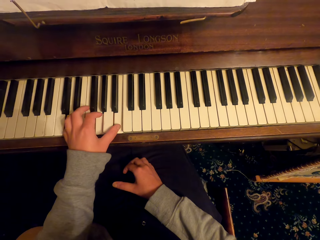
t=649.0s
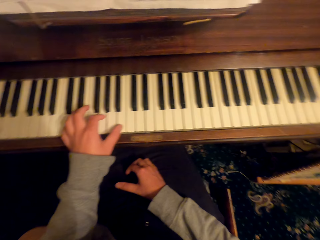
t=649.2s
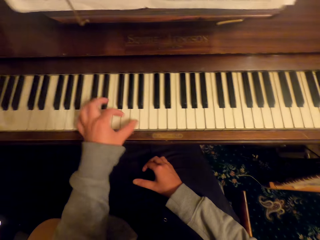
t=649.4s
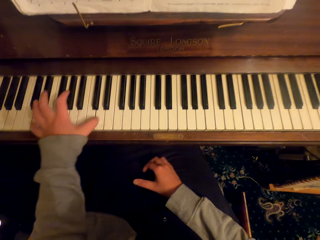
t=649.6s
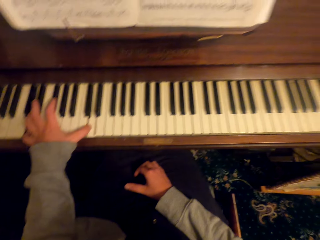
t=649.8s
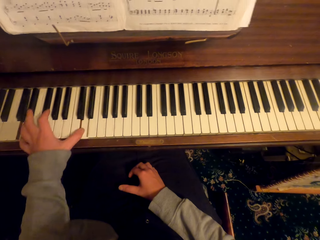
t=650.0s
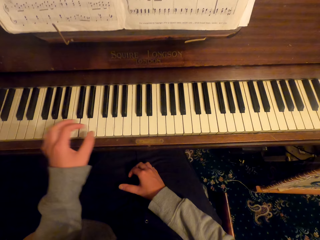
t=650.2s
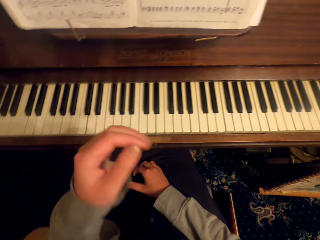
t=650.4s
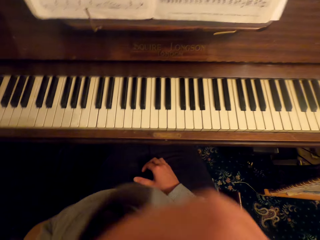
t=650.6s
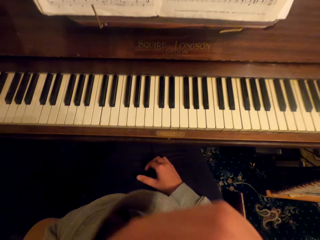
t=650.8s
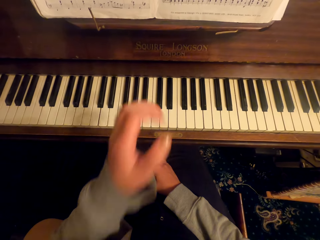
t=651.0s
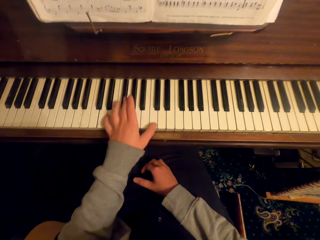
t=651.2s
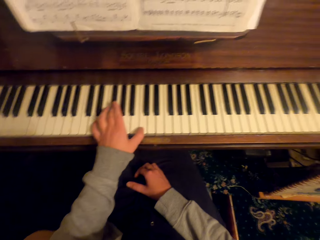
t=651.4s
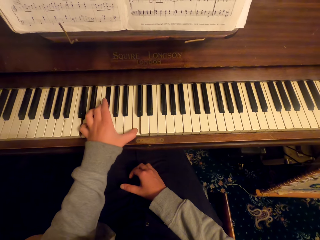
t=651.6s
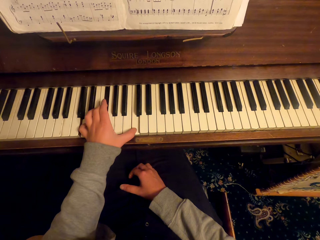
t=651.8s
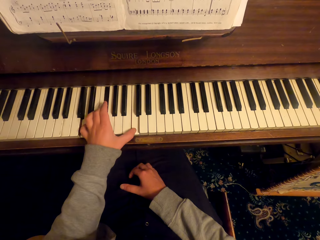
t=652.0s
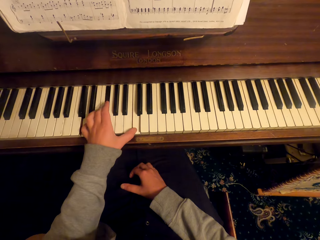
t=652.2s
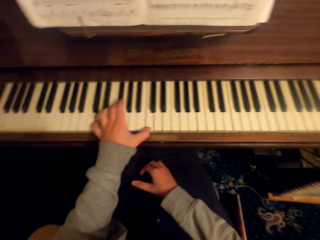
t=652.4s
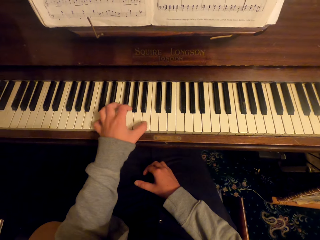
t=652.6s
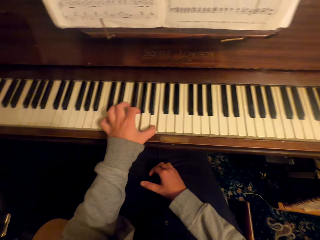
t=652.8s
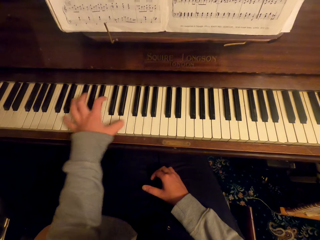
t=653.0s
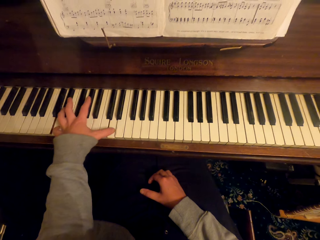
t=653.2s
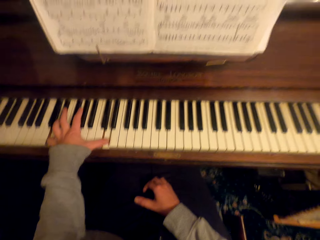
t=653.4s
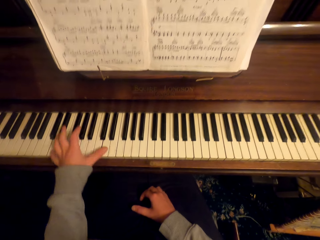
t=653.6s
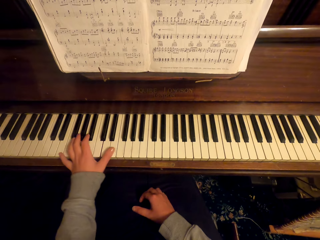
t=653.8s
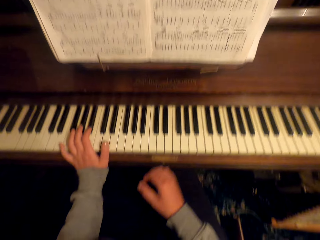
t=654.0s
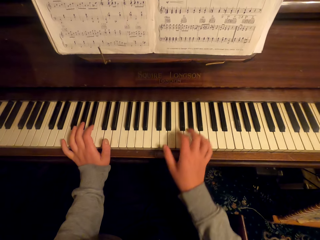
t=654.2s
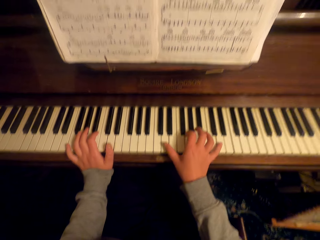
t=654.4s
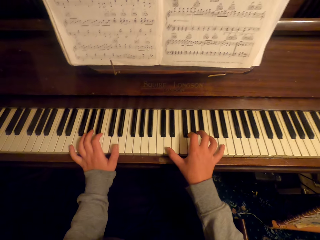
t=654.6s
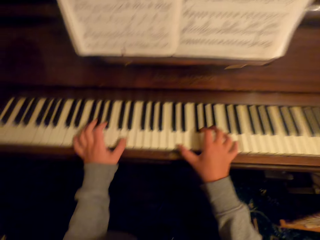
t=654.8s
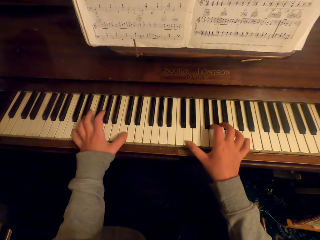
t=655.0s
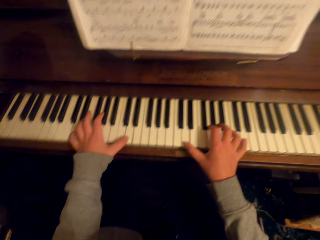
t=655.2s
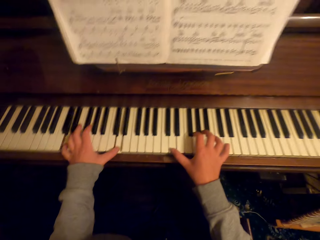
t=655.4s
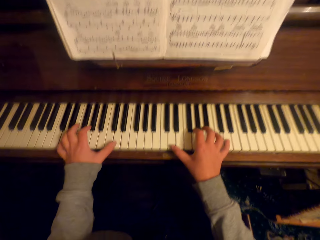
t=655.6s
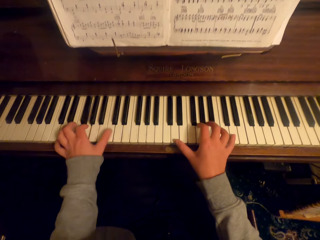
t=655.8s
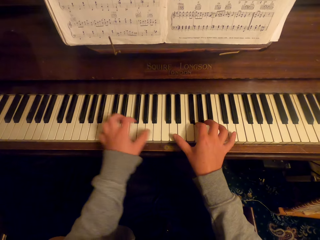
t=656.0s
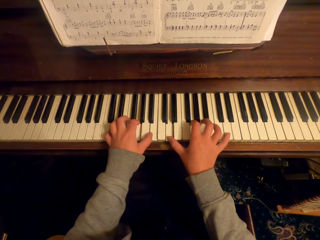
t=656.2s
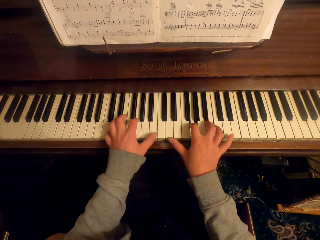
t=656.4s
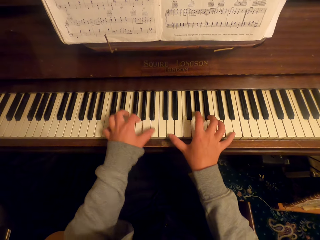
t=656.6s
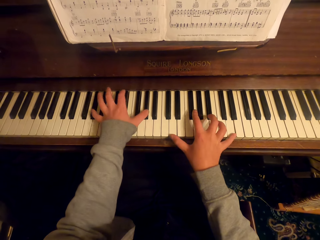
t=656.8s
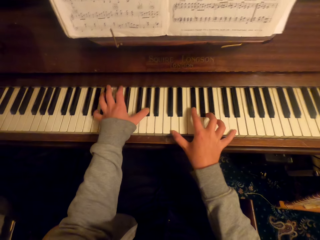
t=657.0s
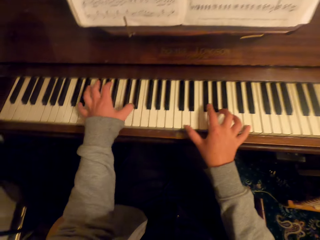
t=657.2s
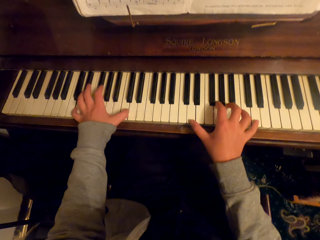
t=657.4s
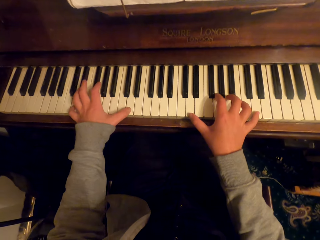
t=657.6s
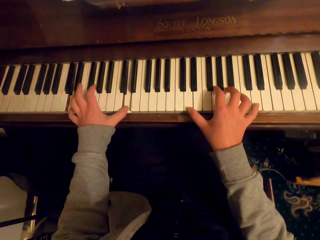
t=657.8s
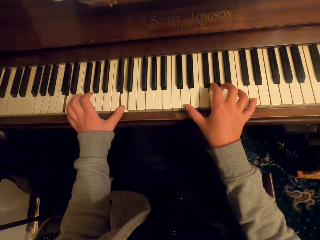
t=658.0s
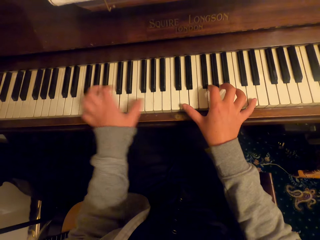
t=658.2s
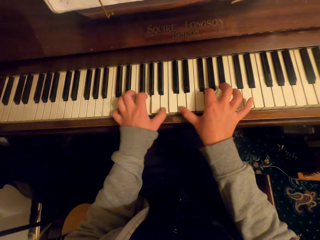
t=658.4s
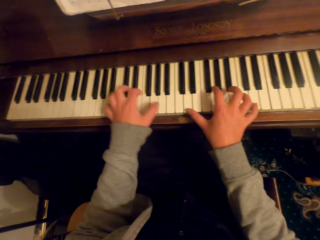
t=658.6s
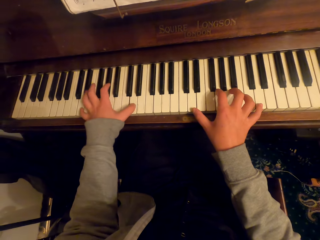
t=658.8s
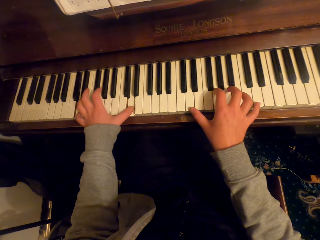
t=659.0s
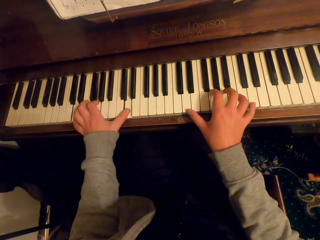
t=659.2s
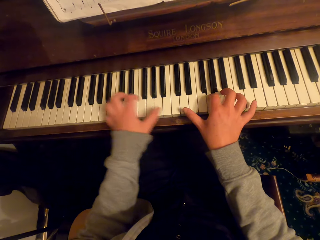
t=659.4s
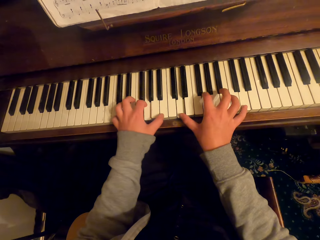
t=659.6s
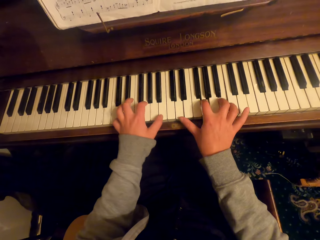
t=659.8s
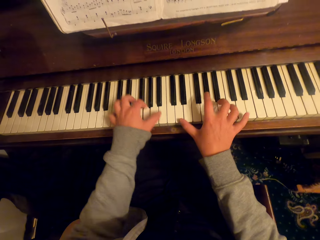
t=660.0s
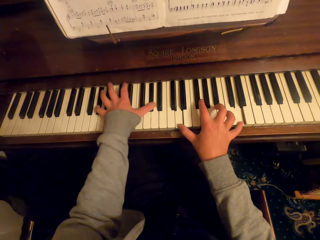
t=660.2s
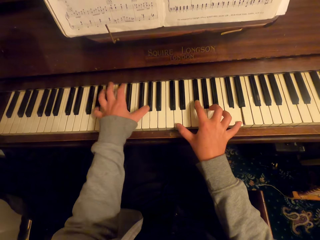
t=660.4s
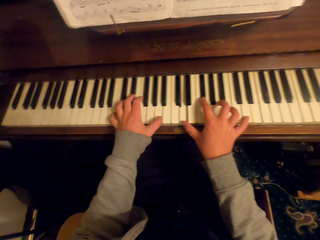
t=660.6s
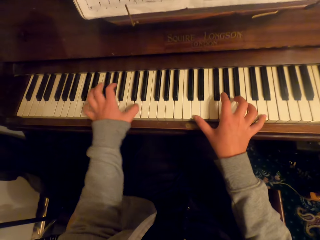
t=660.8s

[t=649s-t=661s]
The camera wearer raises their arm. They lower their arm. They lift the hand. They play the piano with the left hand. They raise their arm. They raise it again. They play the piano with hands.

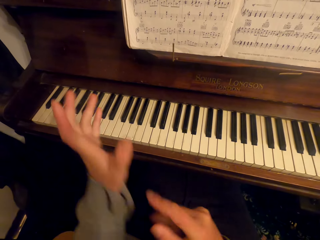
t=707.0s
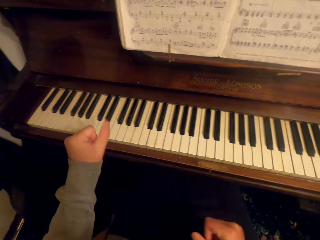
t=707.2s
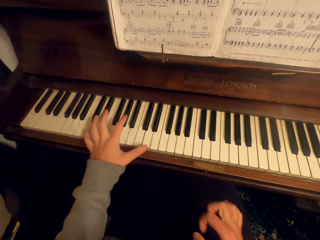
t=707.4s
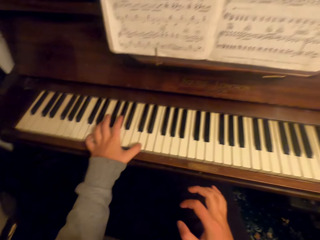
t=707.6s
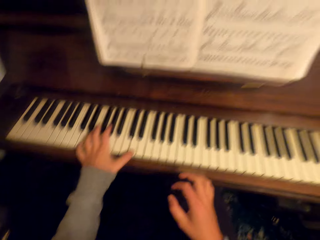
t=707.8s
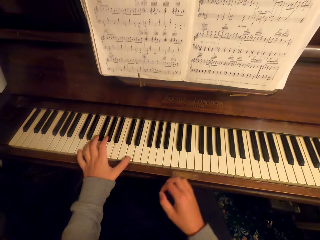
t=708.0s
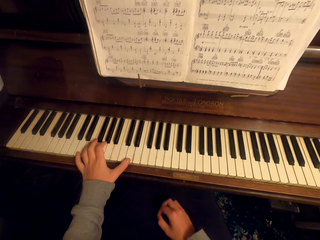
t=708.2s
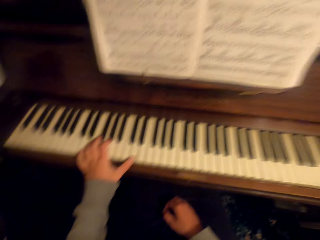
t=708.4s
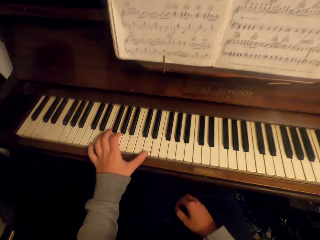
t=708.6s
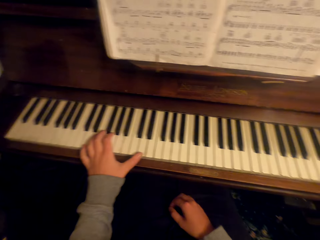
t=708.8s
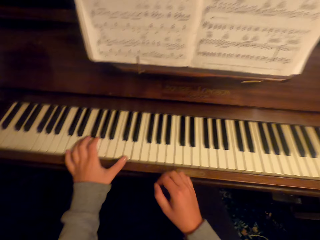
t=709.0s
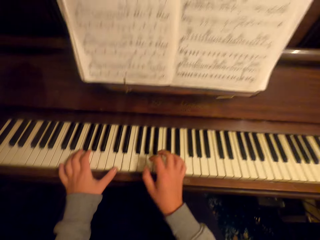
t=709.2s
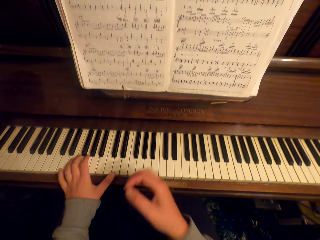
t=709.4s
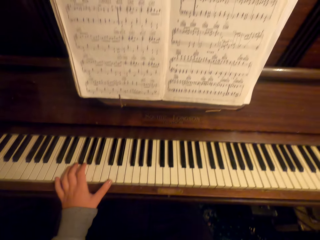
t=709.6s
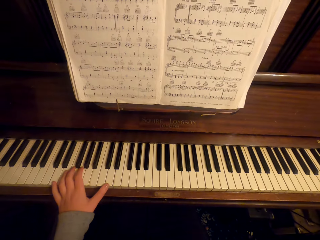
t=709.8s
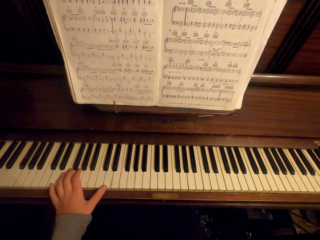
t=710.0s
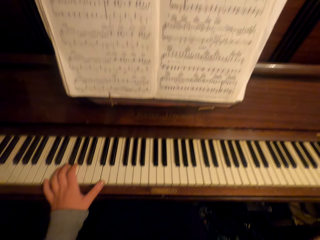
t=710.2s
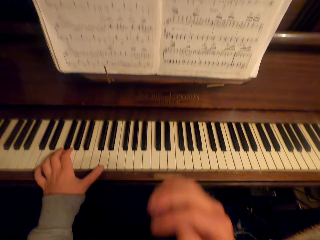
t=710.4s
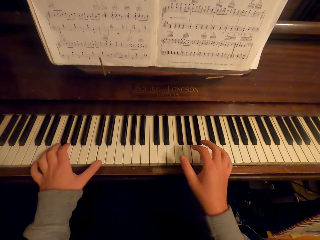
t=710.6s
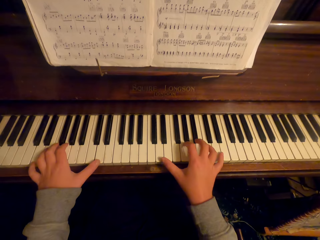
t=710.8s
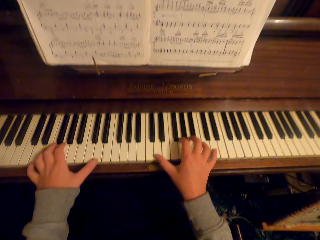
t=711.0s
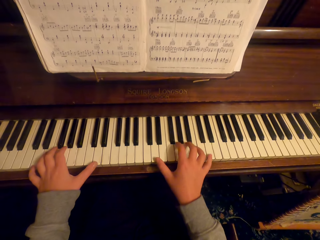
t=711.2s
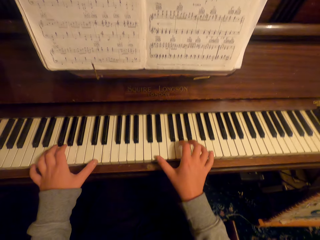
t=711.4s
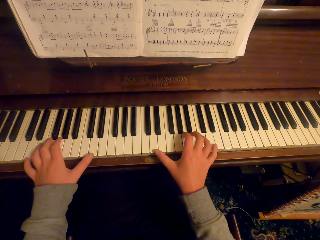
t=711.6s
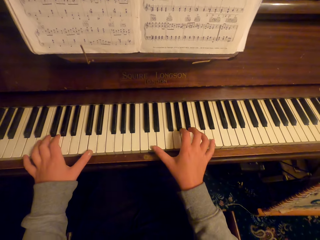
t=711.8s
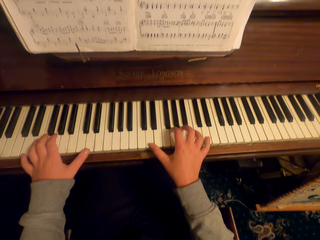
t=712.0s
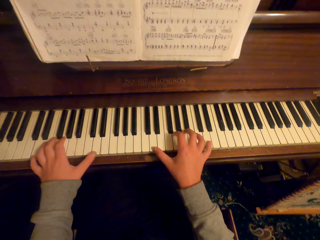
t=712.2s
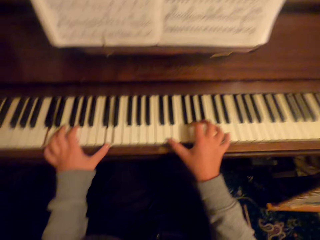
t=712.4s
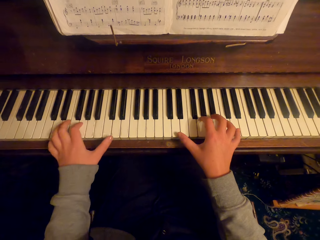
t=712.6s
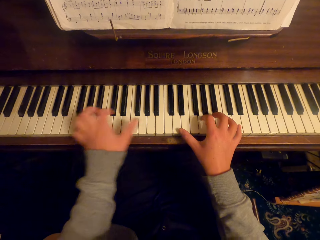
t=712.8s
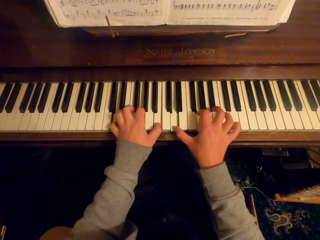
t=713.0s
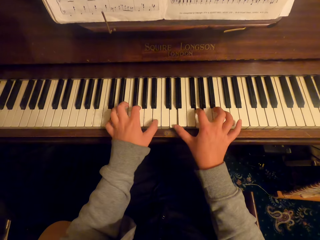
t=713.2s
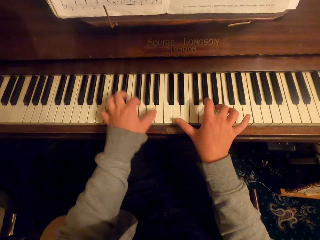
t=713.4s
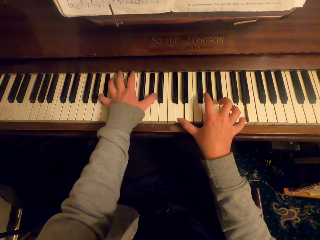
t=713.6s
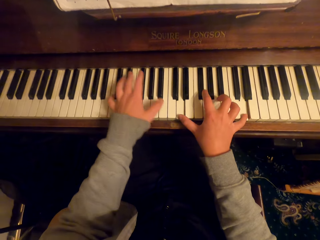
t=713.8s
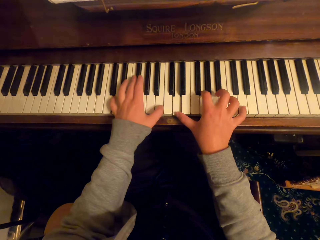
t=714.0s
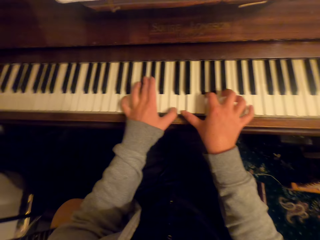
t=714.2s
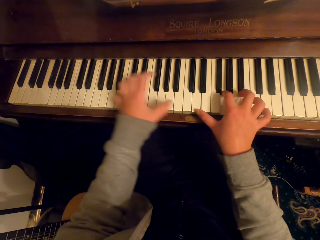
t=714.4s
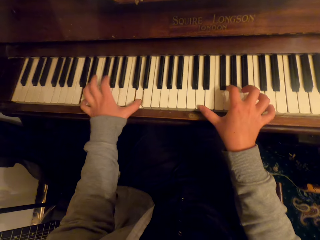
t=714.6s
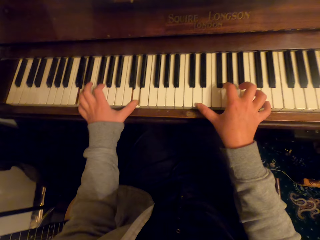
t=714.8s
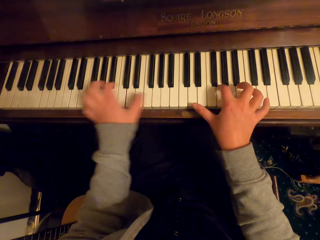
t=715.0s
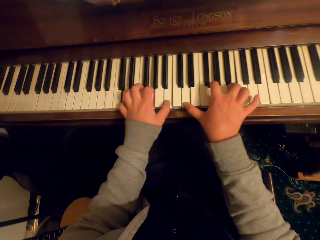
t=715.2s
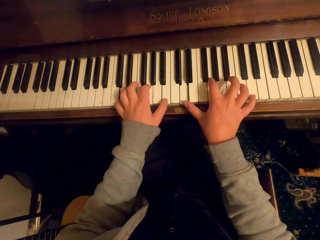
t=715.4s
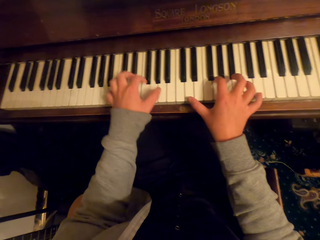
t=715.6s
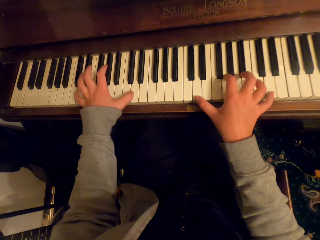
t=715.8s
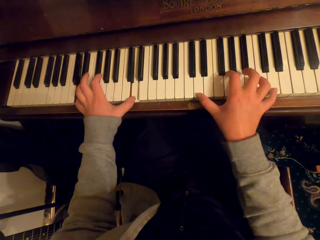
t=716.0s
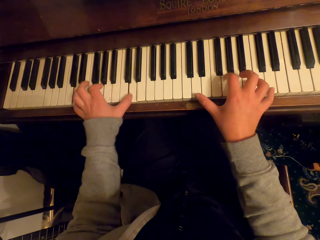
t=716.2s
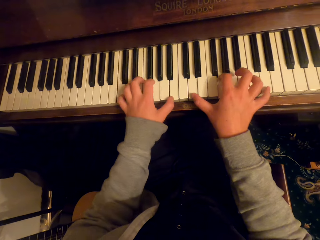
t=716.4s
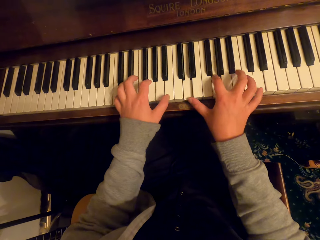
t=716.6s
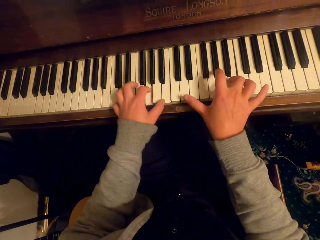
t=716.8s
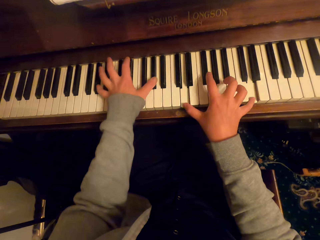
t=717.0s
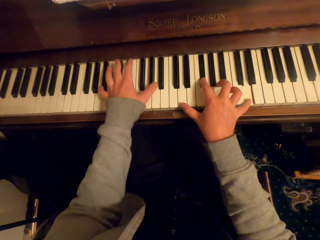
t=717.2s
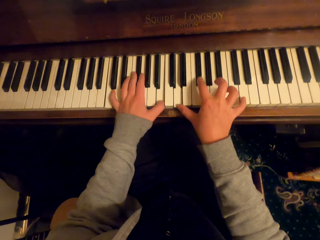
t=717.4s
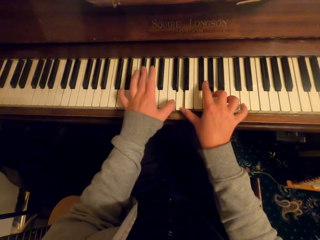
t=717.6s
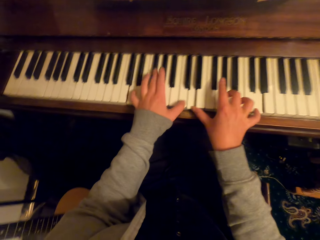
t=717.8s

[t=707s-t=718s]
The camera wearer places their hands on the piano. They lift the hand. They put the hands on the piano. They play the piano.
